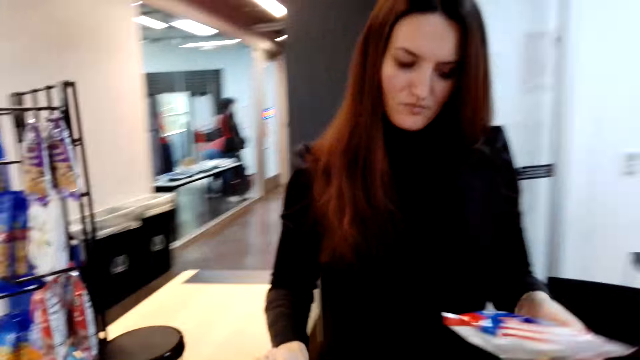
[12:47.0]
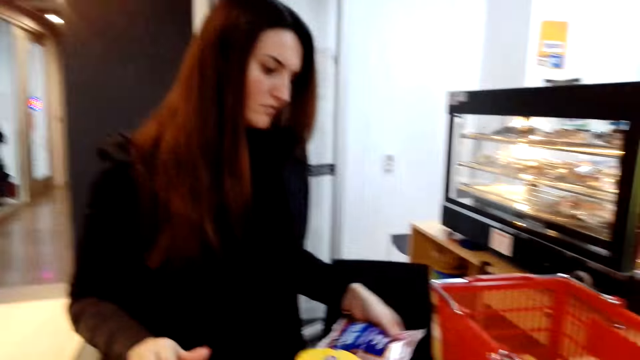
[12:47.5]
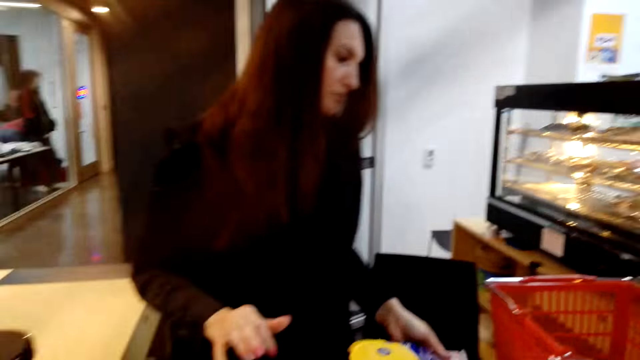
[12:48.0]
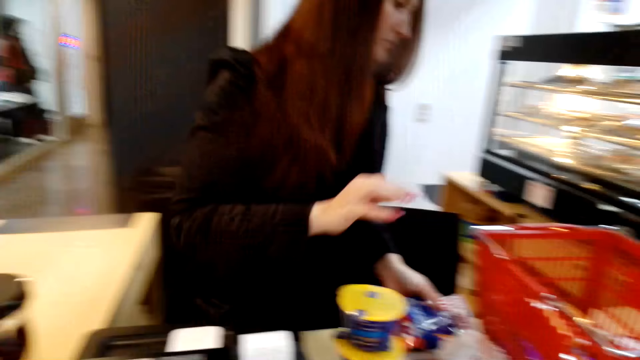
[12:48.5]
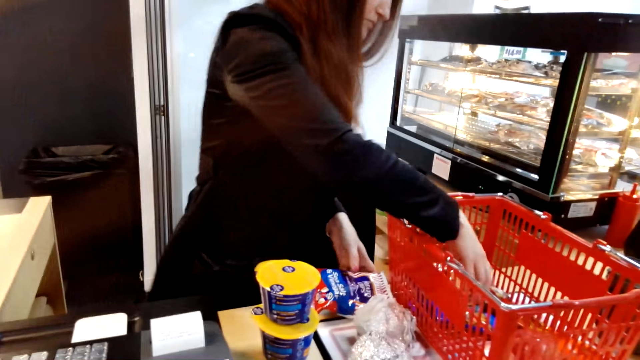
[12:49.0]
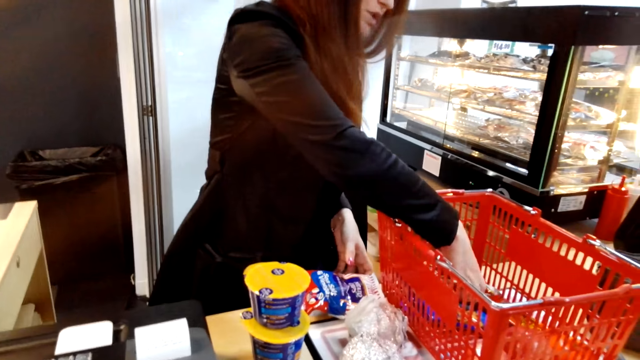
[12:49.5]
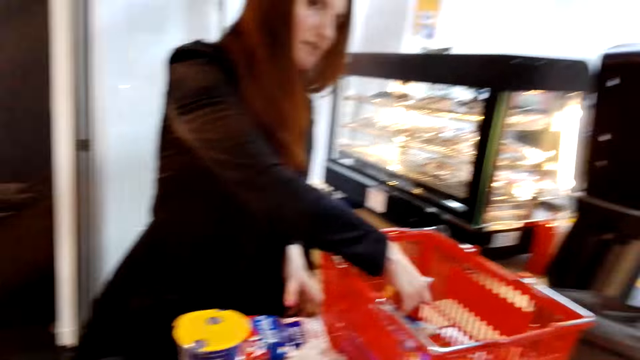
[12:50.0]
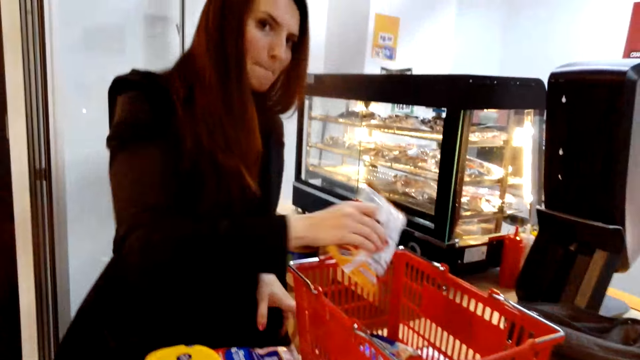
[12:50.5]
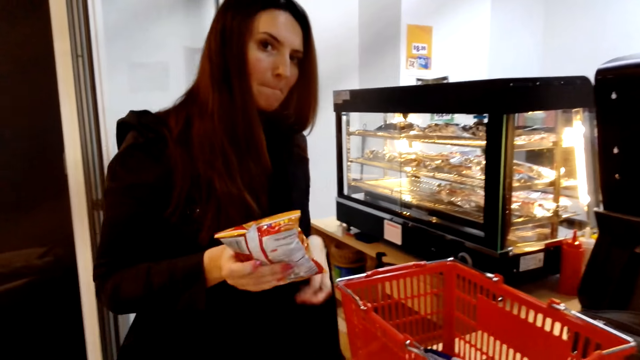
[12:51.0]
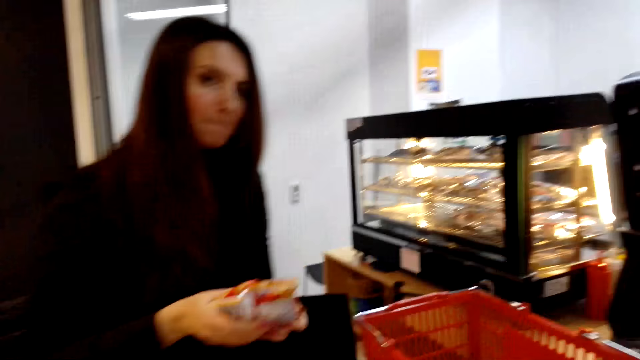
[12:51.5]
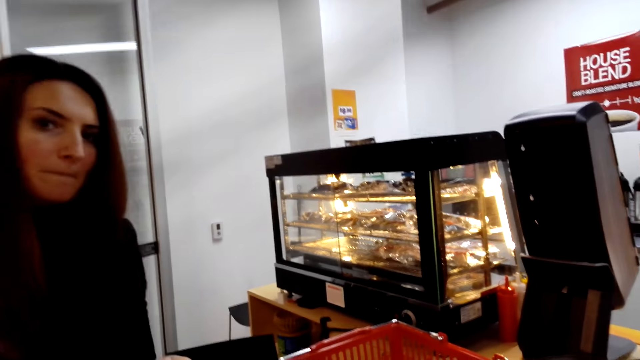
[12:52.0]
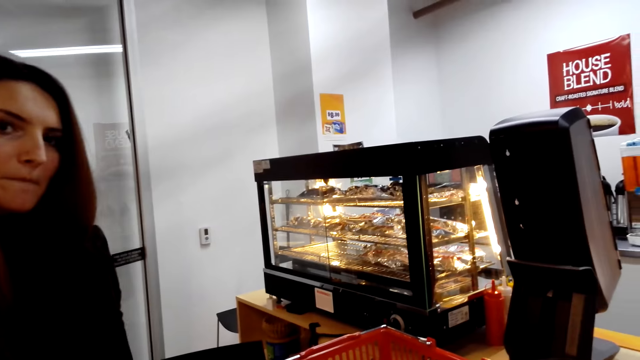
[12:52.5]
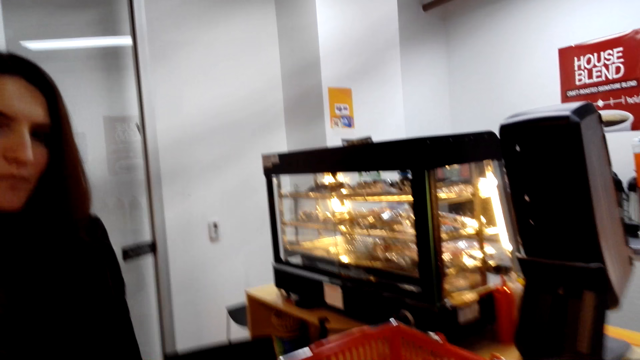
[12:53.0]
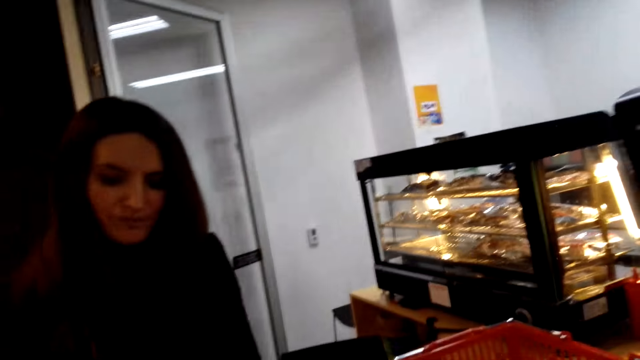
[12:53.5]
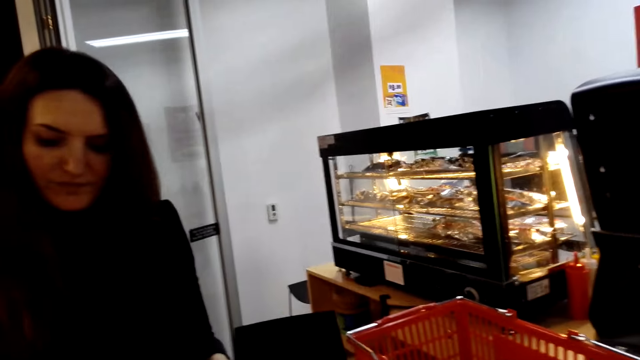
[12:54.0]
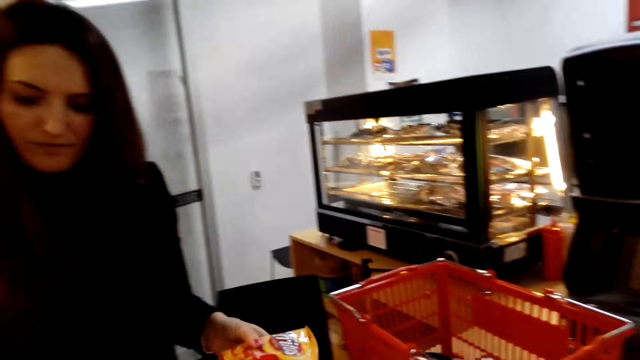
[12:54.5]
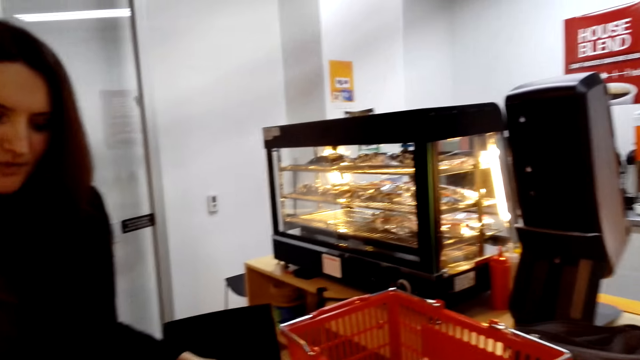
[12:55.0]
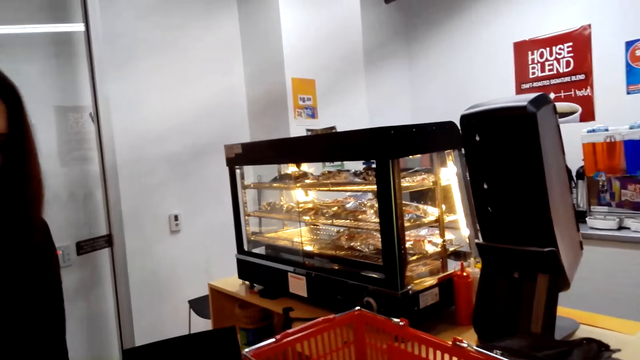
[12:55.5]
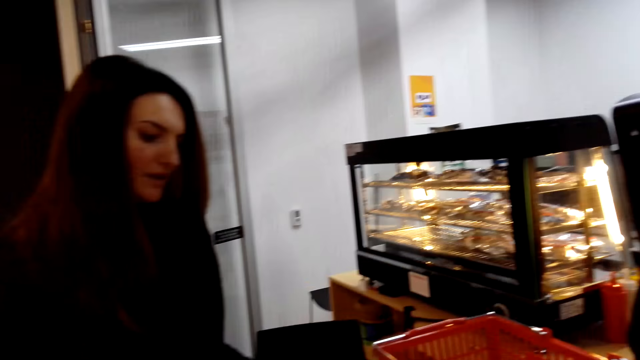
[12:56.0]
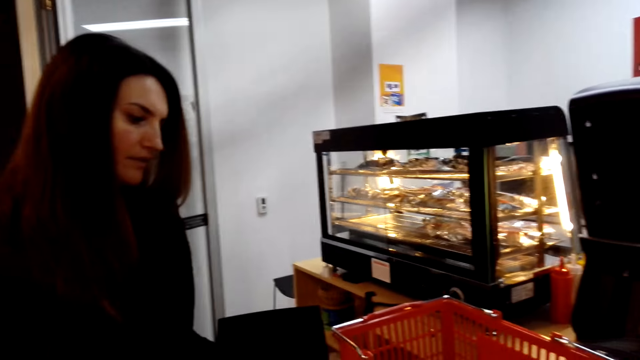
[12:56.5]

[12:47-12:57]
A woman enters the product cost in the cash register. The woman places the item on the table. The woman removes products from the basket on the counter. The camera wearer converses with the woman.

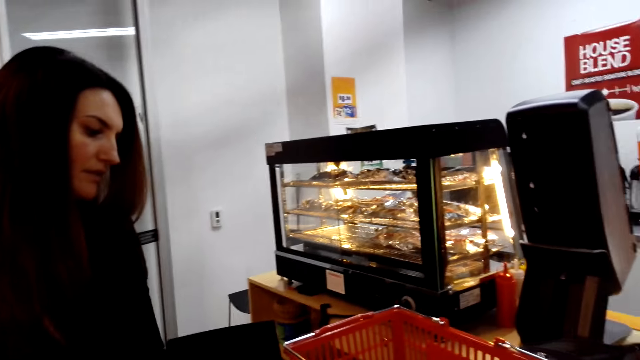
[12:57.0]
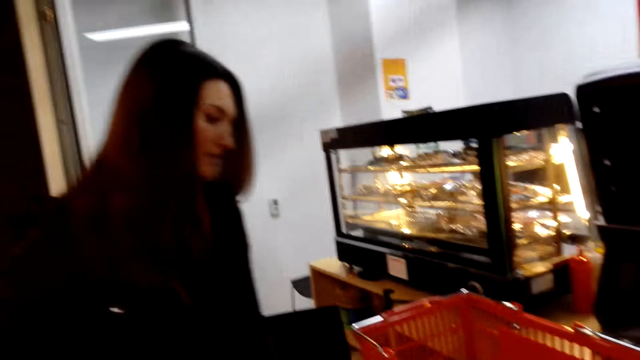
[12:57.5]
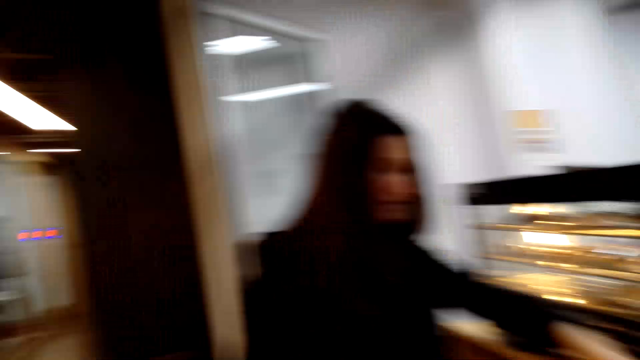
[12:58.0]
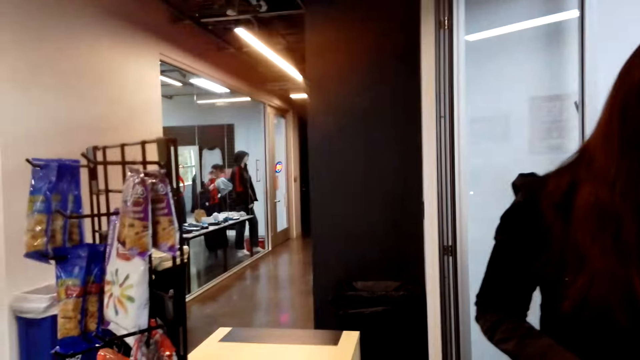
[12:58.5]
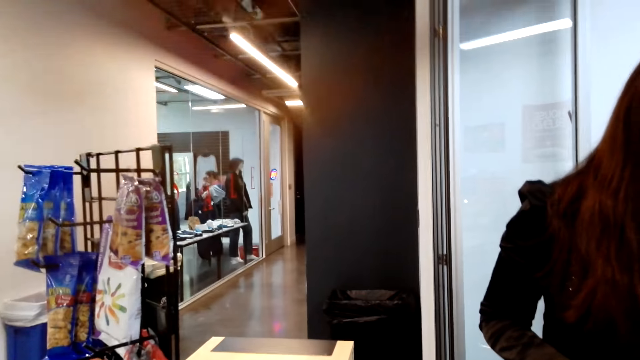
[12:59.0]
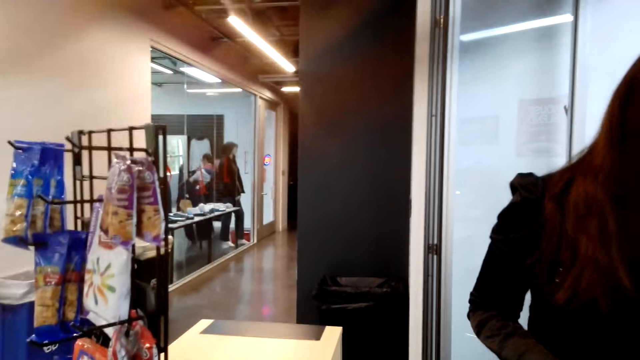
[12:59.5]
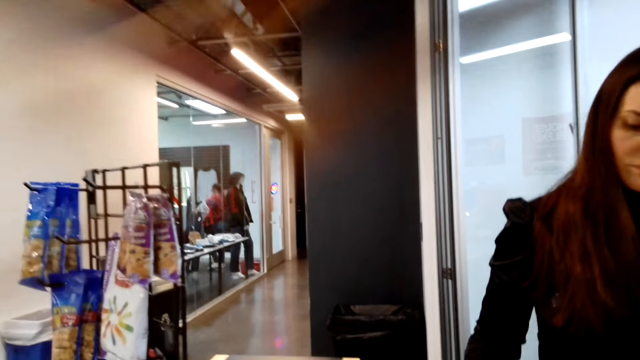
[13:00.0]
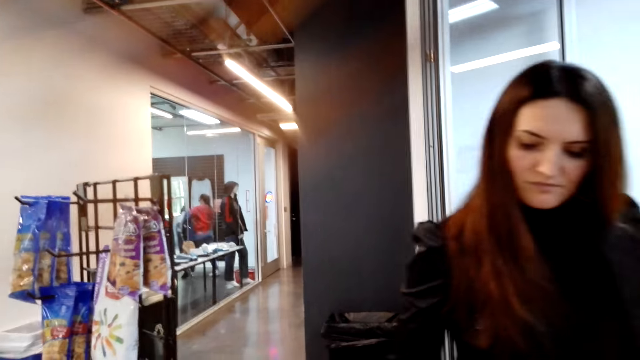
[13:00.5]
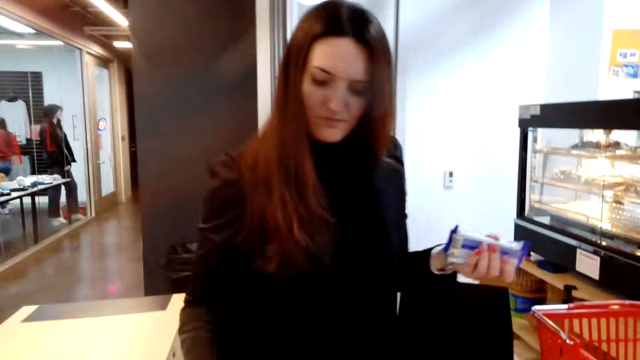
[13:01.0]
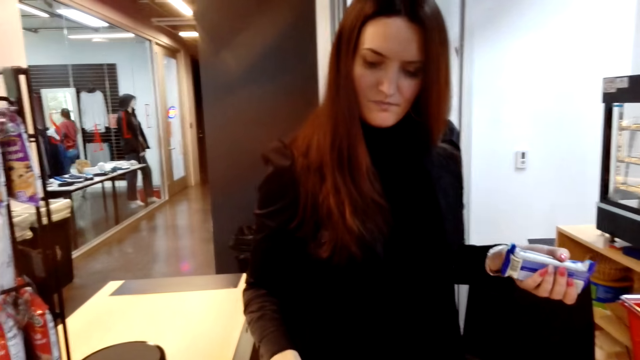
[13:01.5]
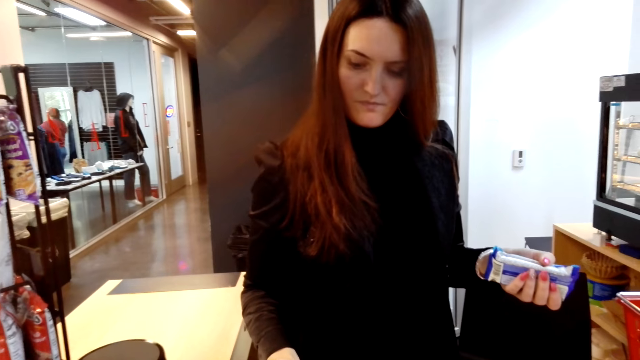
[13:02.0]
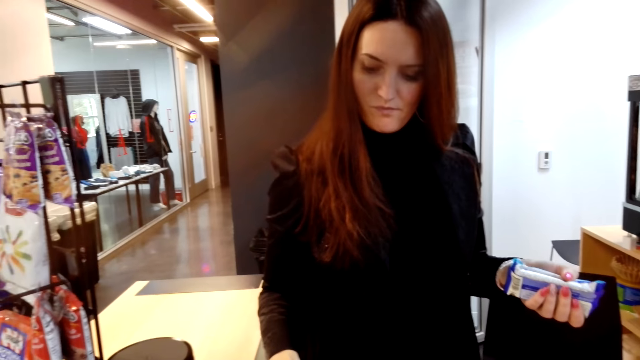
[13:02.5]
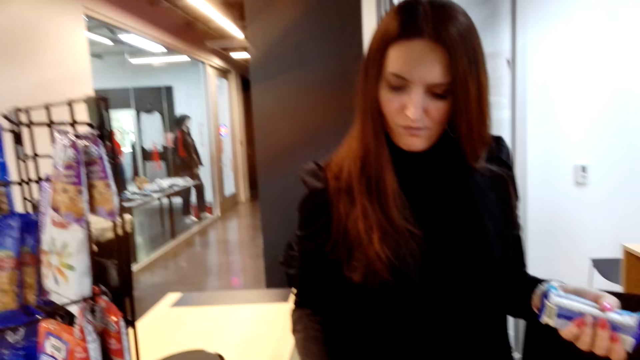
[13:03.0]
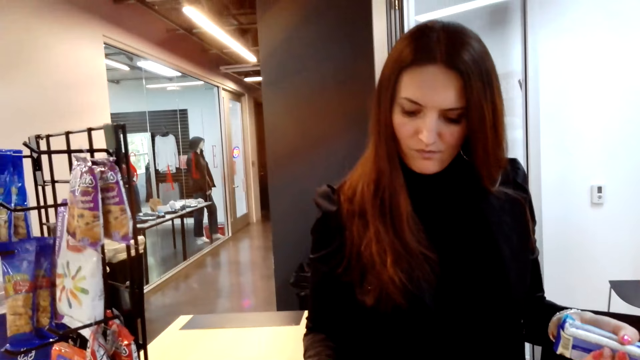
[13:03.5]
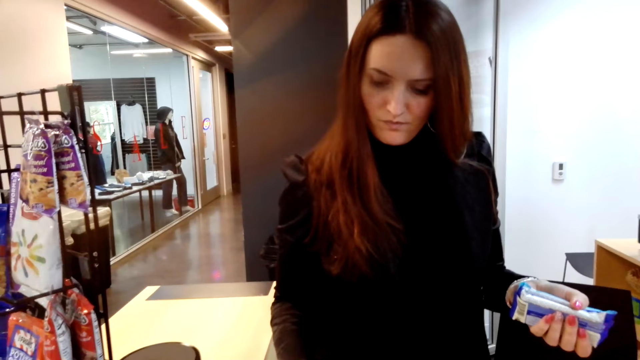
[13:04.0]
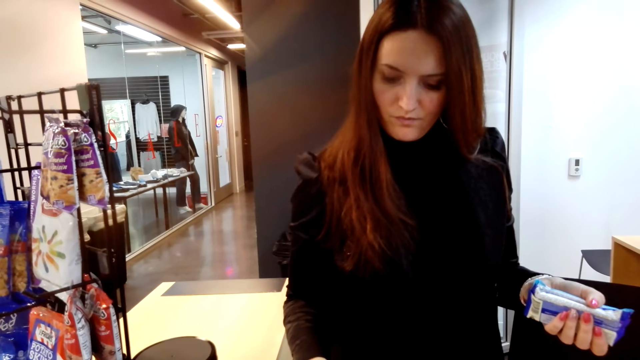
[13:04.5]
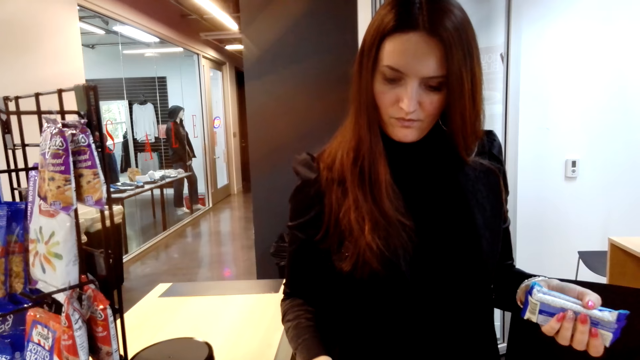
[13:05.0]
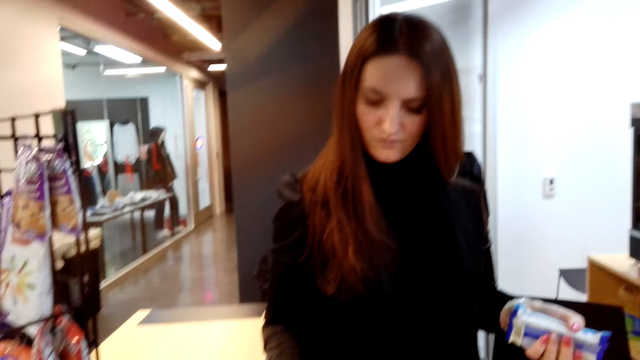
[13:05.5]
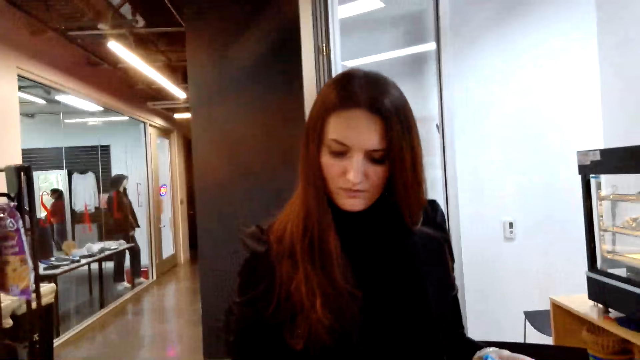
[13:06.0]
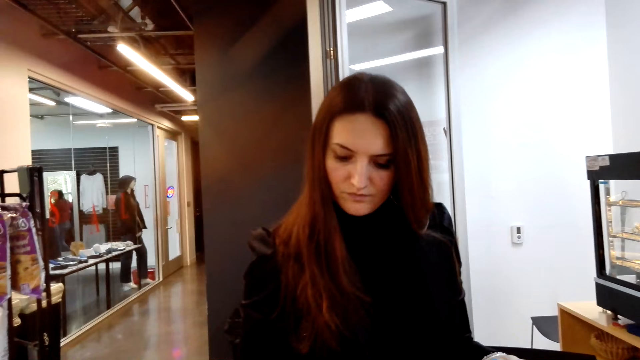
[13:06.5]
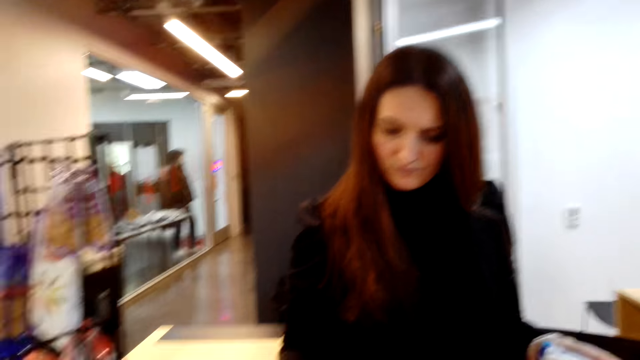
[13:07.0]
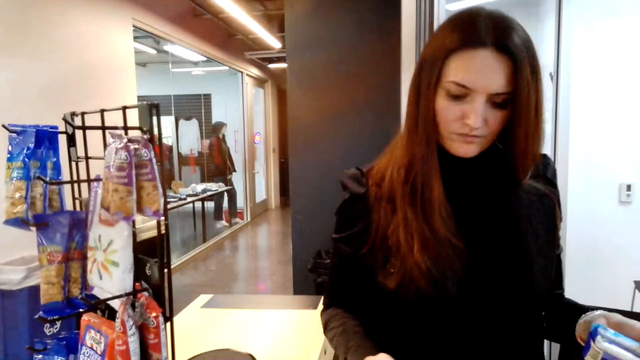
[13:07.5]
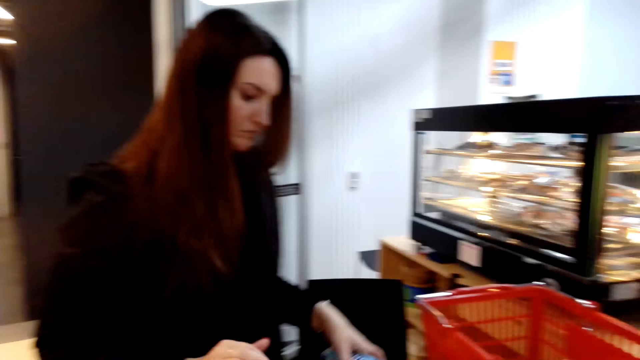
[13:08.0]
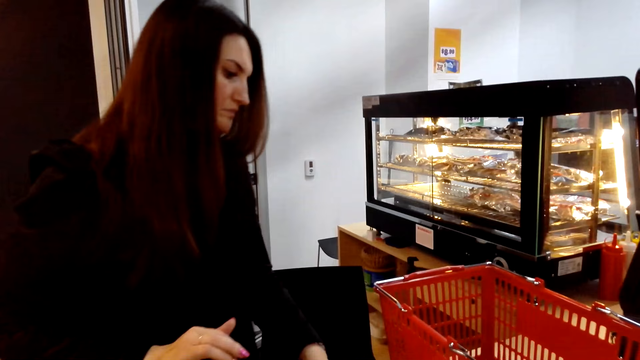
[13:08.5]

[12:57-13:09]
The camera wearer looks around. A lady picks something from the basket trolley and presses the machine.
